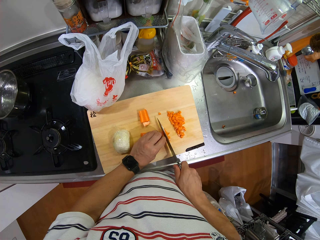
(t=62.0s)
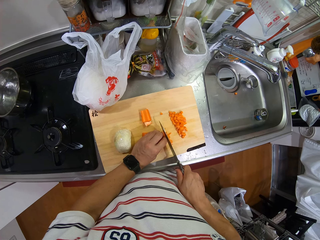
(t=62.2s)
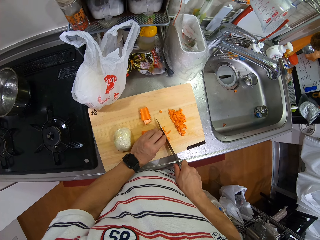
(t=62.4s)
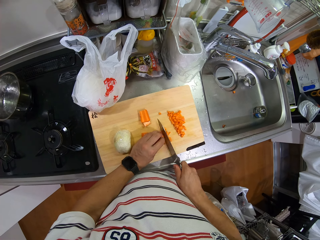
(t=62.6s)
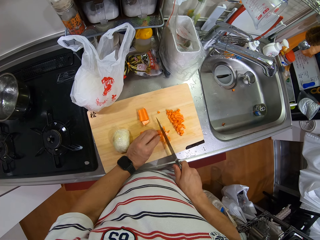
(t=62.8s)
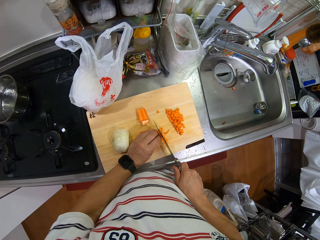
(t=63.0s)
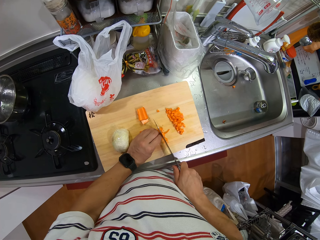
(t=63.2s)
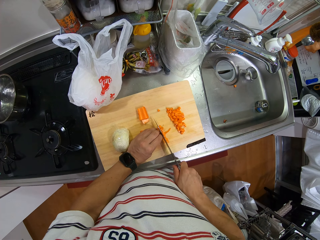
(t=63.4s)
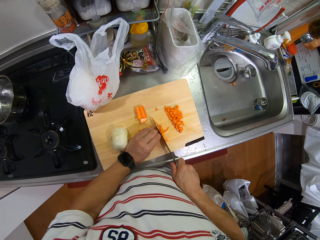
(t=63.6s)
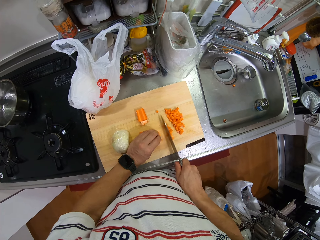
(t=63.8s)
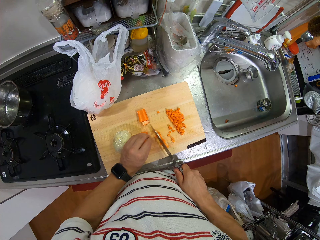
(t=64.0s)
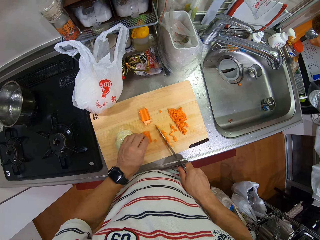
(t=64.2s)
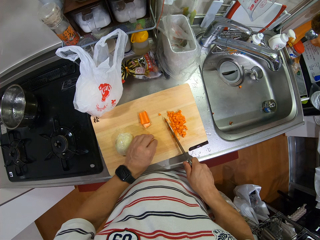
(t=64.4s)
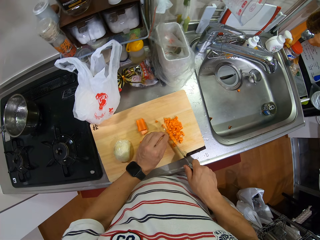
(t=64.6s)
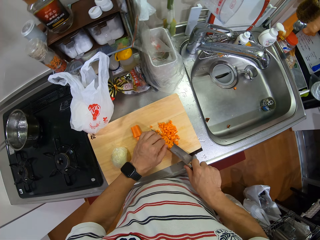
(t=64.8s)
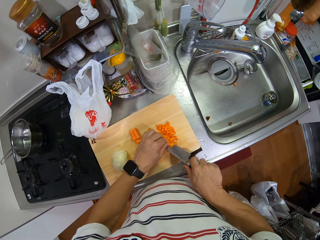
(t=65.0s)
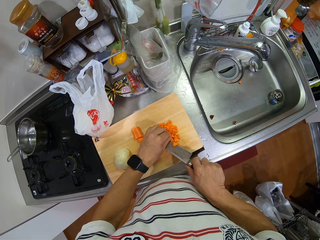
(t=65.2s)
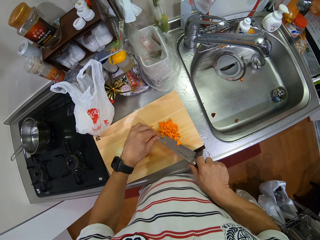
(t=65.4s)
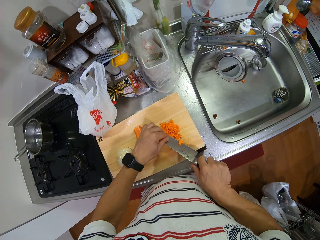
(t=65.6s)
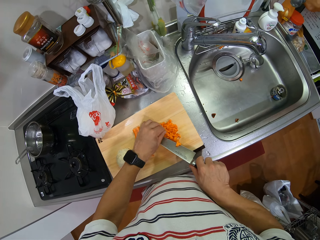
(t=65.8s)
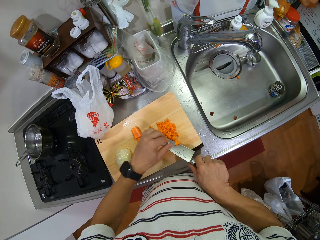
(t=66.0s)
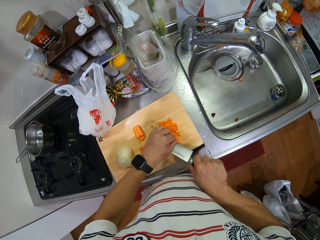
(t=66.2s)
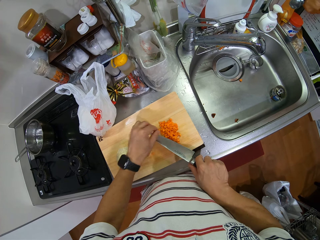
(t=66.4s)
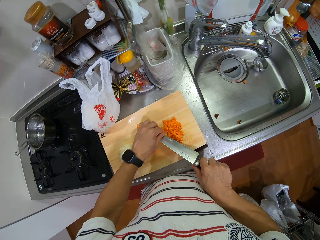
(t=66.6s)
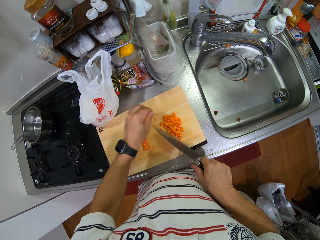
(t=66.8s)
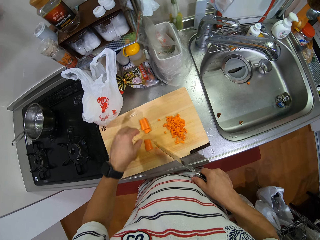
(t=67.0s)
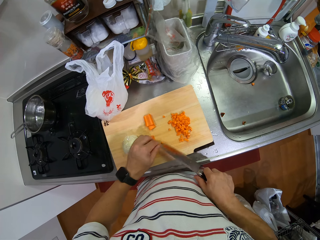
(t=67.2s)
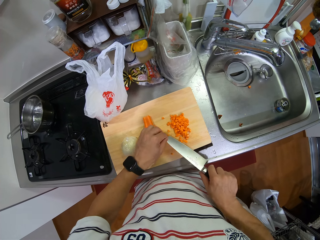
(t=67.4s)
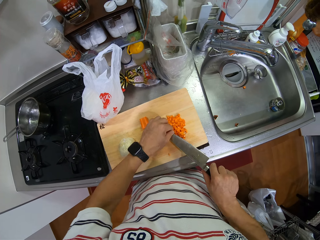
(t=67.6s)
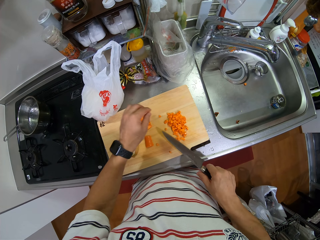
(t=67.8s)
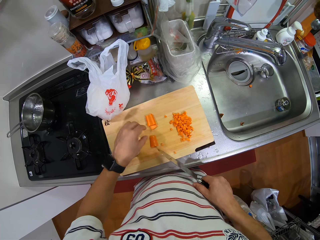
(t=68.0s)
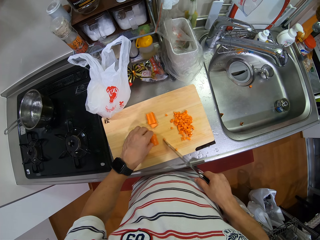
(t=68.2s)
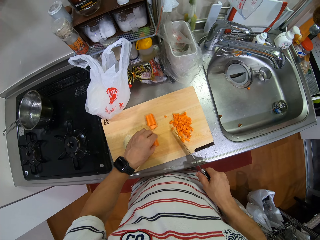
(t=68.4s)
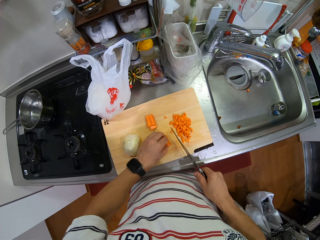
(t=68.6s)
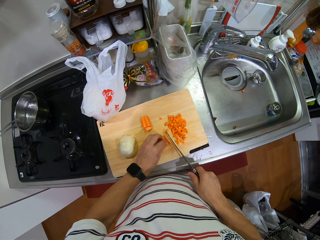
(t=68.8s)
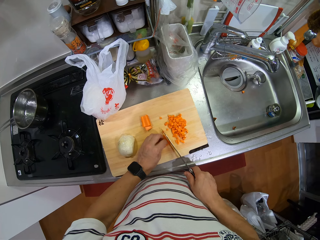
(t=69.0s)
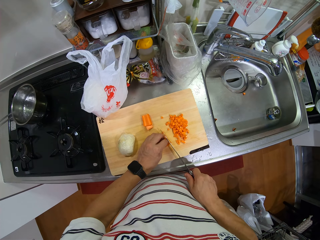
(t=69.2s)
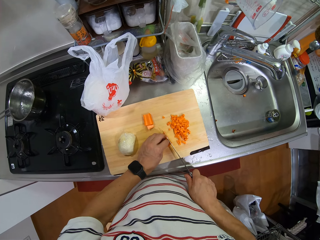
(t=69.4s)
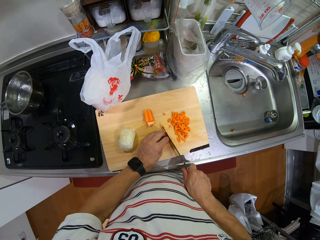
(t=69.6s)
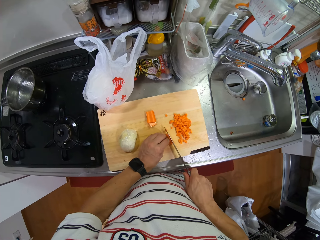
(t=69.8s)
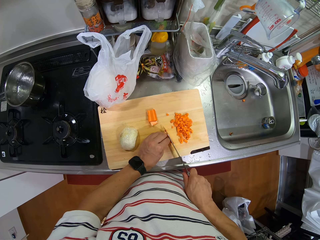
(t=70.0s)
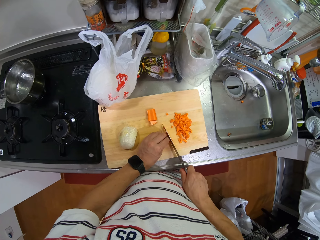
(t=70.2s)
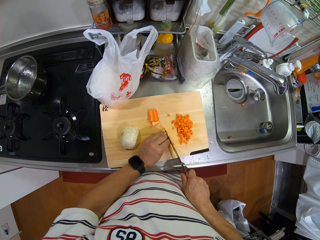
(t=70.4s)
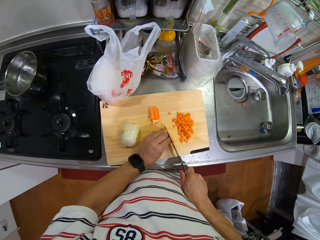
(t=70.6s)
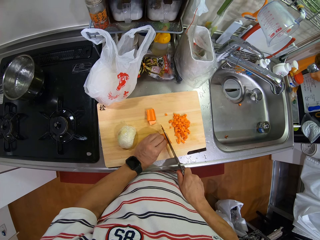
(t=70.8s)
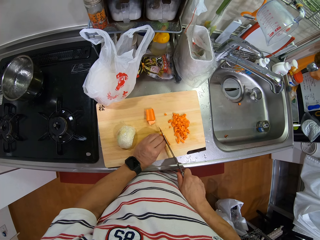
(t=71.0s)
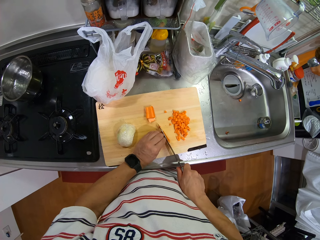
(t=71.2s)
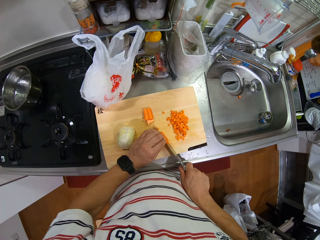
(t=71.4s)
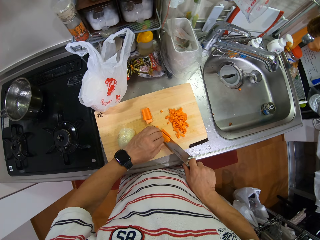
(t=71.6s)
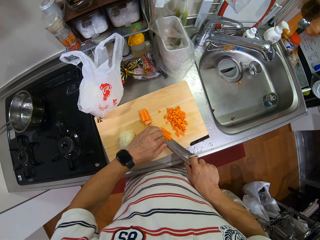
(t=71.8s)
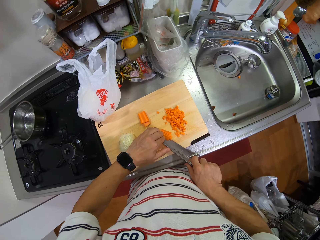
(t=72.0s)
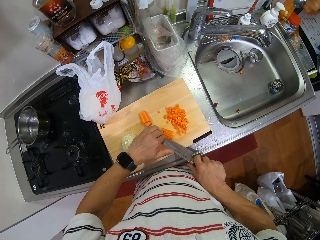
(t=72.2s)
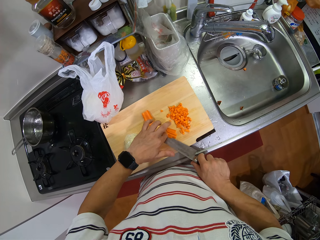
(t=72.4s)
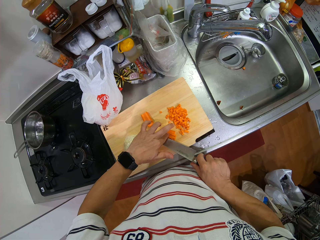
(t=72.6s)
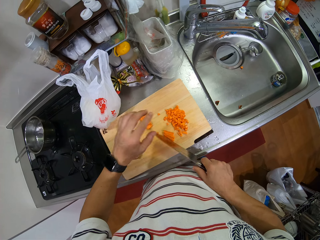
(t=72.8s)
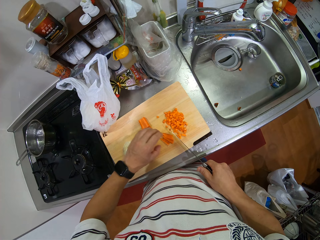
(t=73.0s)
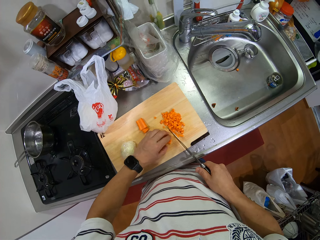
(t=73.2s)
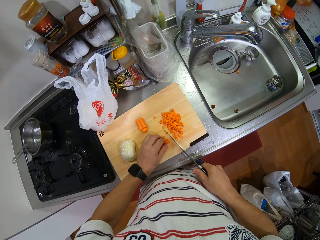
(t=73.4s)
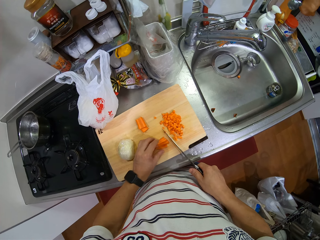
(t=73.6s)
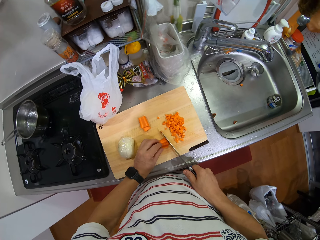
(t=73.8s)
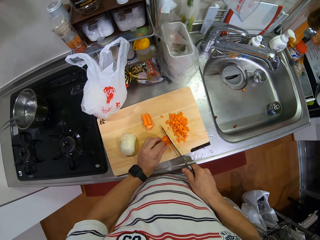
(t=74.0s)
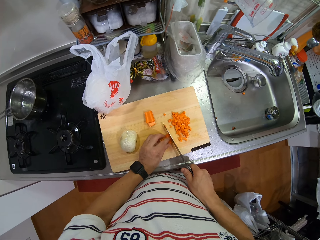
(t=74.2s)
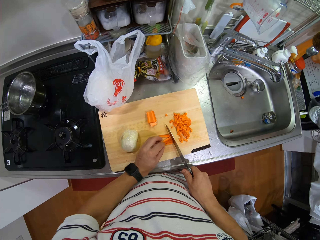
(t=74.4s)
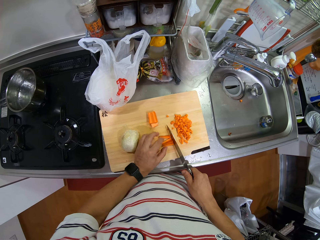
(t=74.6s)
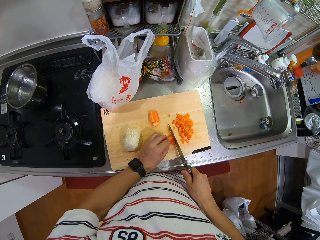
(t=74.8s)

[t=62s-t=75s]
The camera wearer pulls the carrot aside. They remove a stuck carrot from the knife. They divide the carrot into pieces. They remove a stuck carrot from the knife.

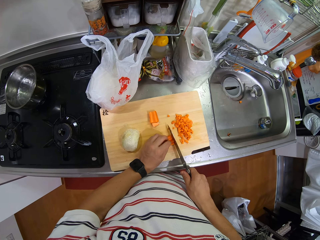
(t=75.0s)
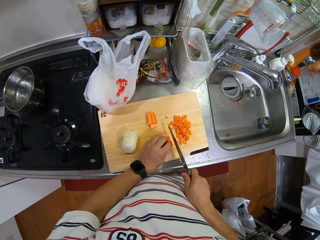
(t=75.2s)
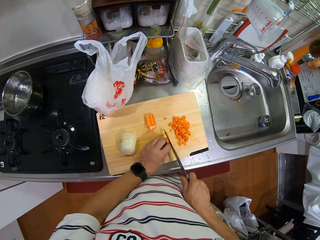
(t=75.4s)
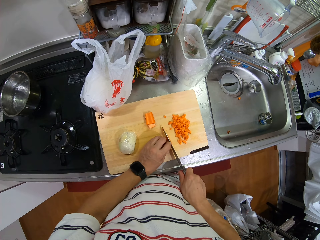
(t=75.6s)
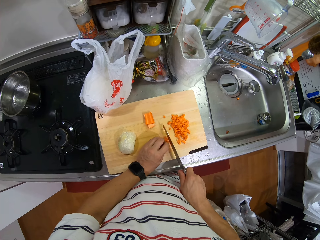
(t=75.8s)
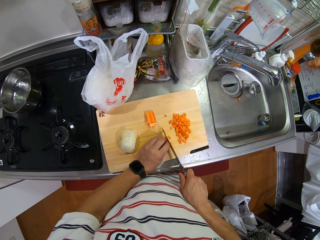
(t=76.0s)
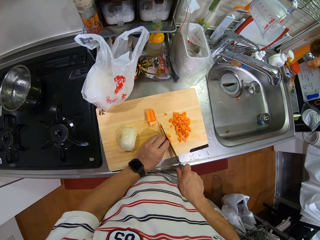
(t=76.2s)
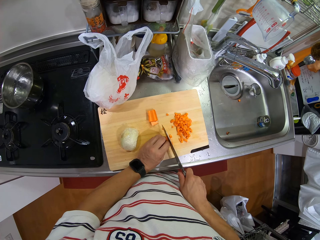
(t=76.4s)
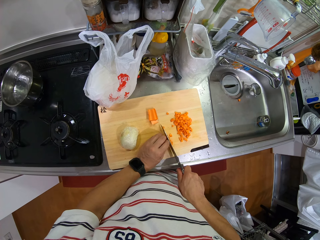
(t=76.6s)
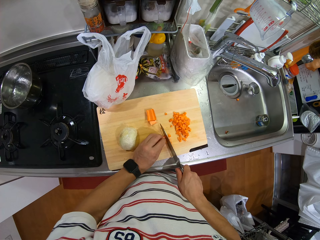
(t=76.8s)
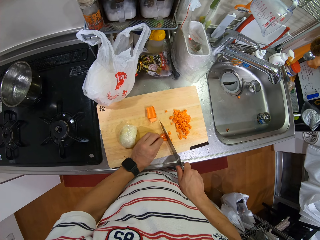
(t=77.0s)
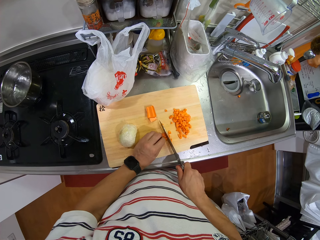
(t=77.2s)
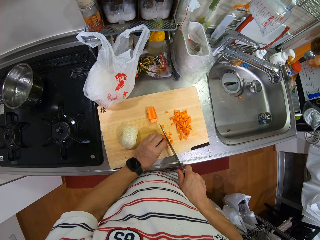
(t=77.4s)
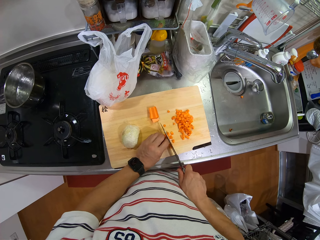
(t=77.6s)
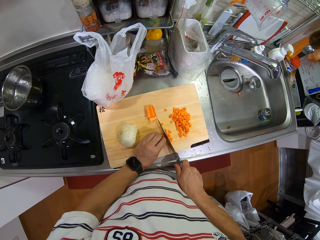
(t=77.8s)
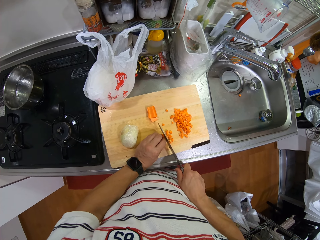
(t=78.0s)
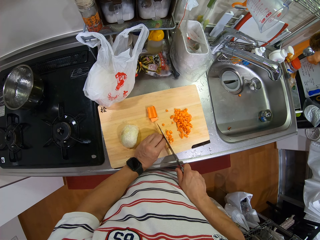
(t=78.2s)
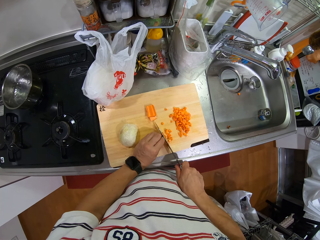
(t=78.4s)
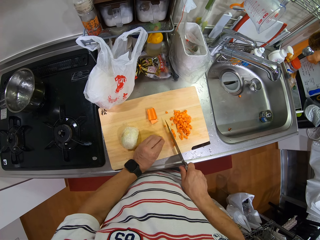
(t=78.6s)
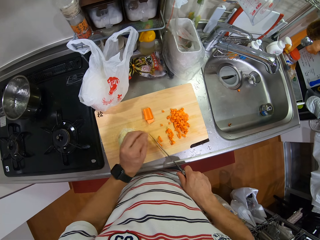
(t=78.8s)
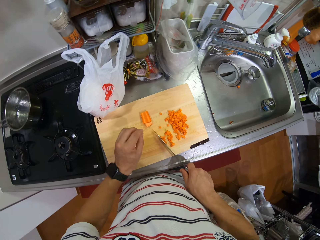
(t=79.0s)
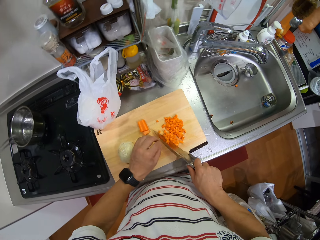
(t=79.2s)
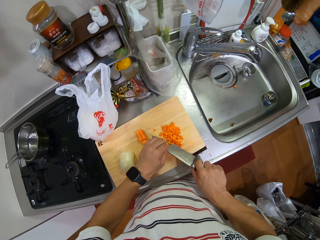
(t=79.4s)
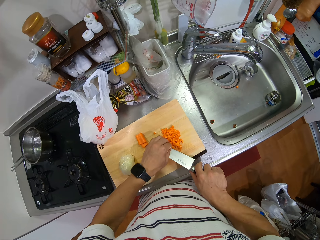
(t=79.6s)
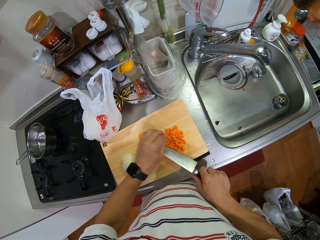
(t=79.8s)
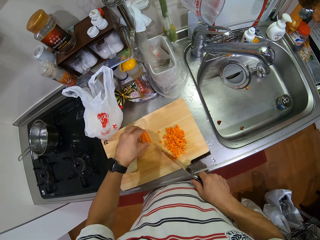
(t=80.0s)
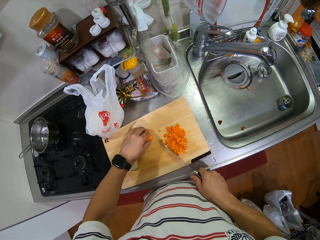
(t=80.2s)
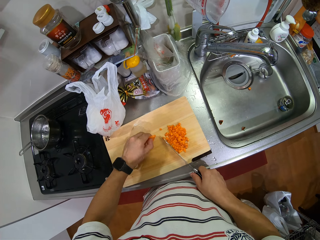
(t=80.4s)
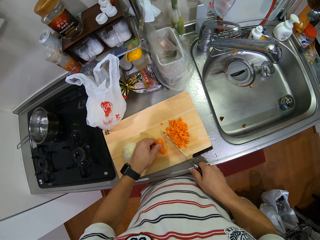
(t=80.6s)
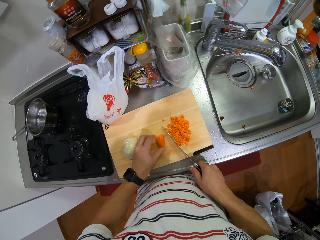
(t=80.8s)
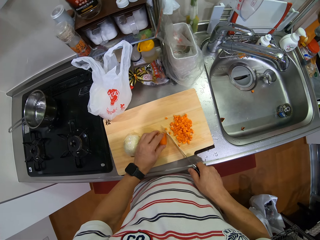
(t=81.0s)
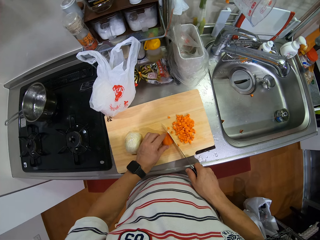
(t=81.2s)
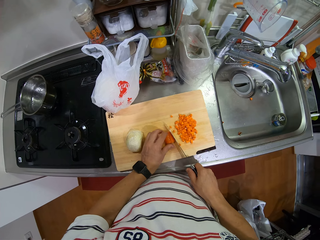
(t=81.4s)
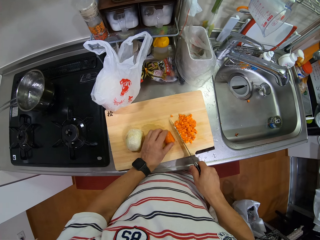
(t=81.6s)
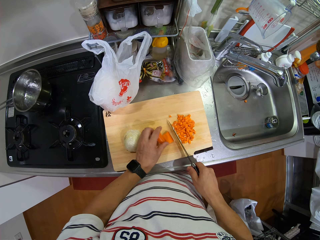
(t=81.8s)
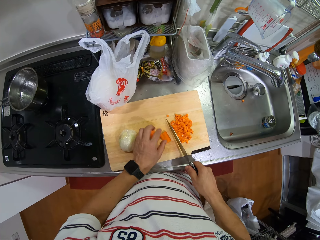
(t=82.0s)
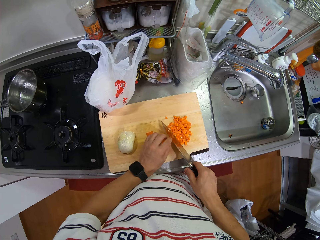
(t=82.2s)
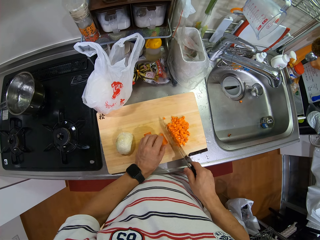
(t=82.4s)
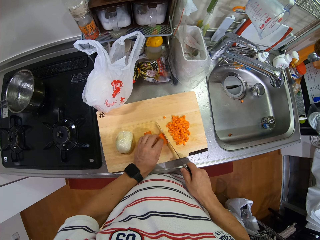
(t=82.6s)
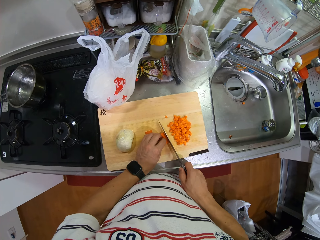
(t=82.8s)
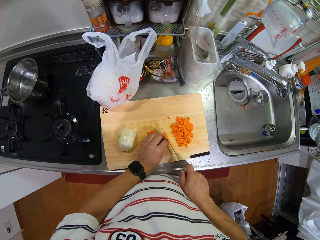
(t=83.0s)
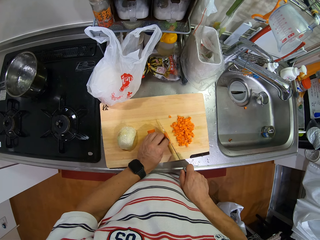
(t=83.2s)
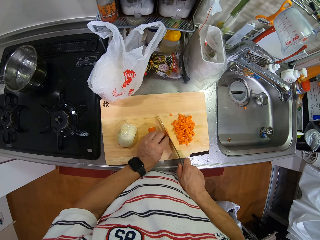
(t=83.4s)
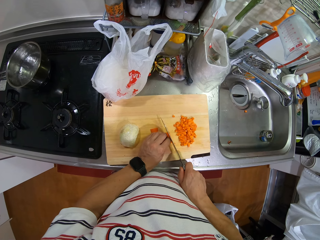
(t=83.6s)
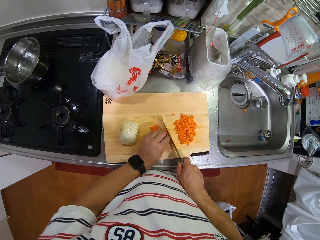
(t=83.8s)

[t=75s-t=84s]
The camera wearer chops the carrot into smaller pieces. They remove a stuck carrot from the knife. They pick a carrot from the chopping board. They cut the carrot into small pieces.
